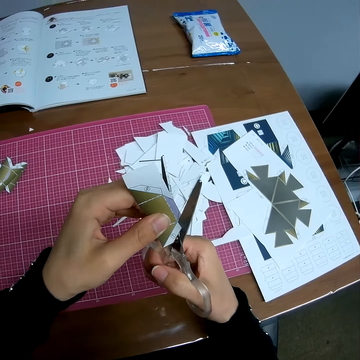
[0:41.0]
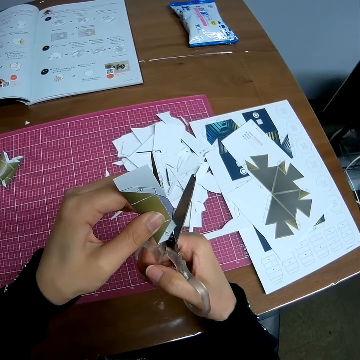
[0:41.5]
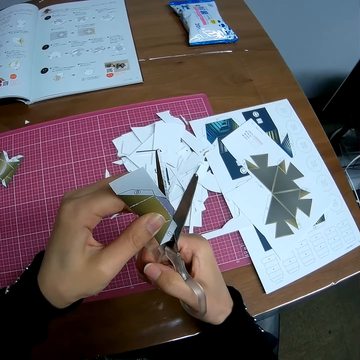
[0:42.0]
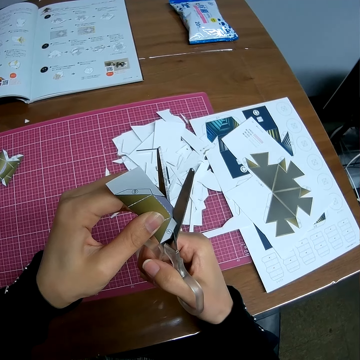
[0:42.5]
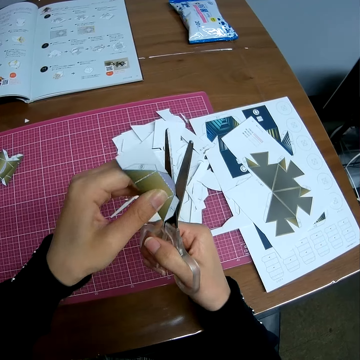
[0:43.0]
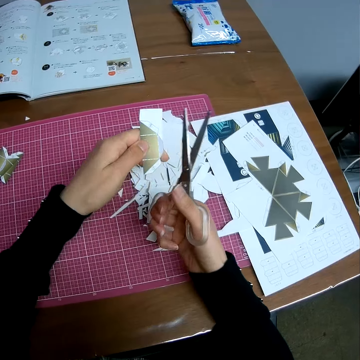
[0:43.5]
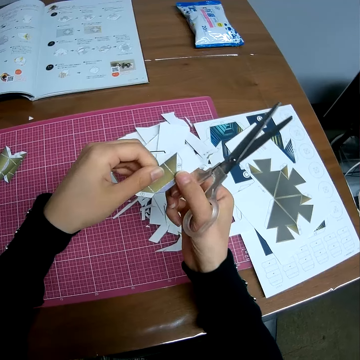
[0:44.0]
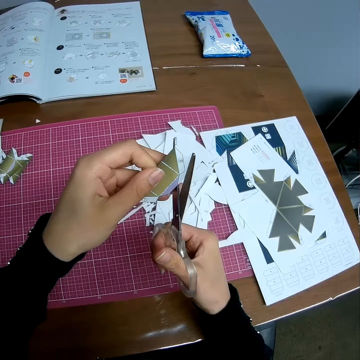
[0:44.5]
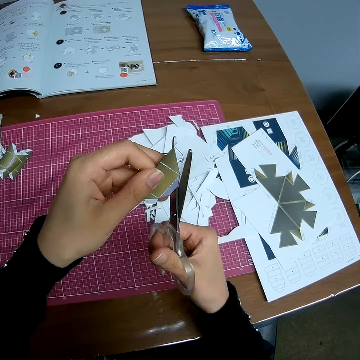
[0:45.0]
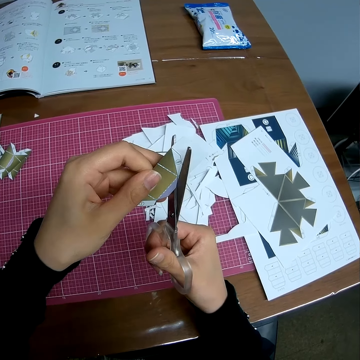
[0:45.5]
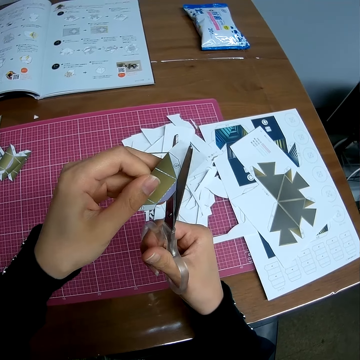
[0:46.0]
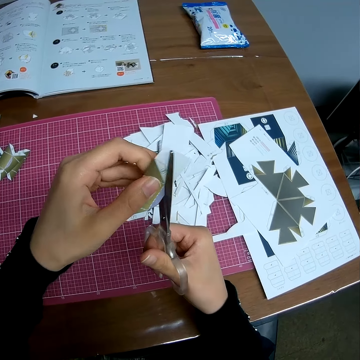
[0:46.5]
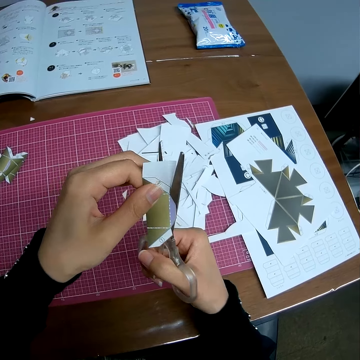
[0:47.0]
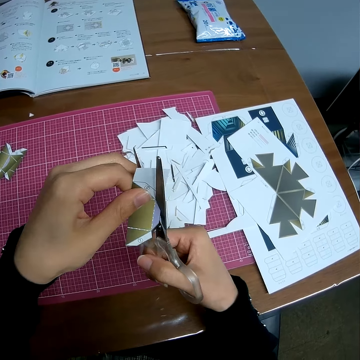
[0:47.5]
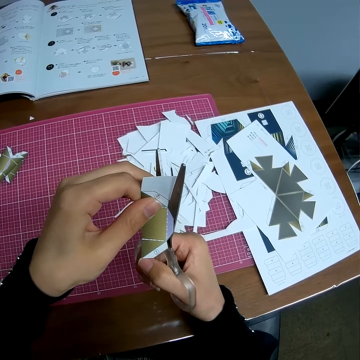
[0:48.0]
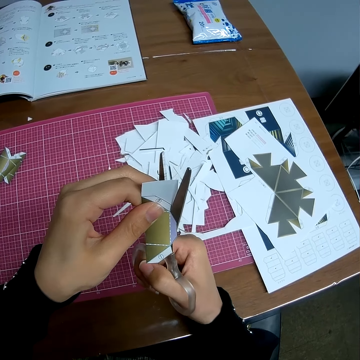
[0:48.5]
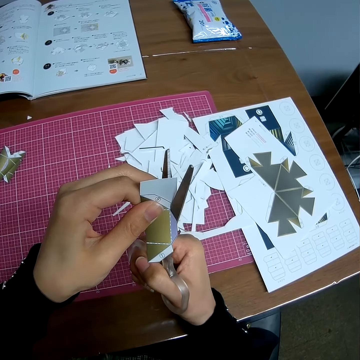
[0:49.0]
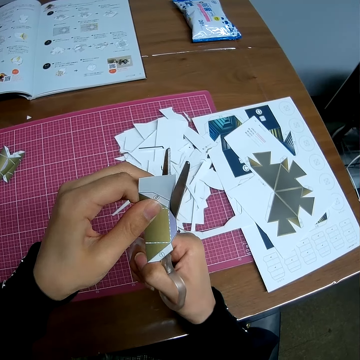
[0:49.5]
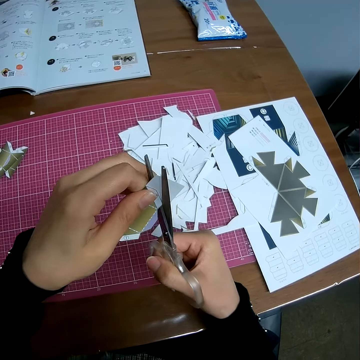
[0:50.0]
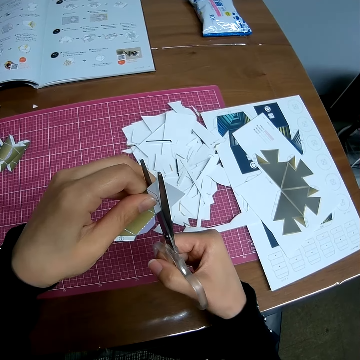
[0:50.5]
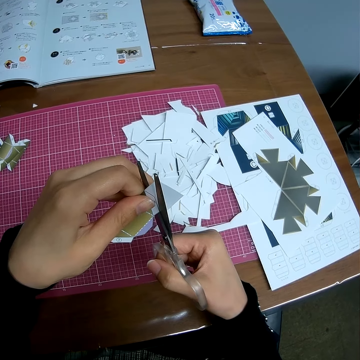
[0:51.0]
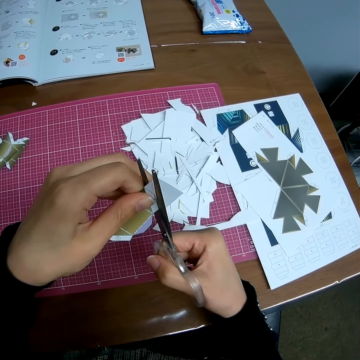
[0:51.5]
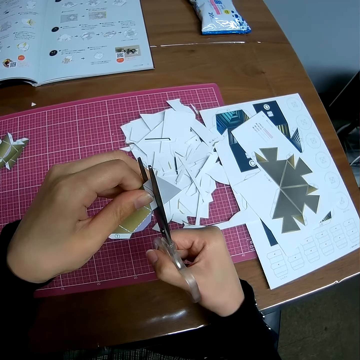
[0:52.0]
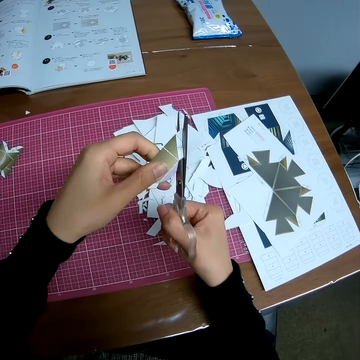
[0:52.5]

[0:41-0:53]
The camera wearer releases a piece of manila paper on the table. They cut the piece of manila paper with a pair of scissors.

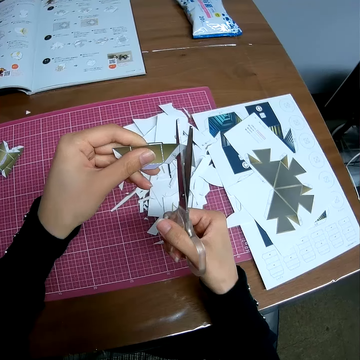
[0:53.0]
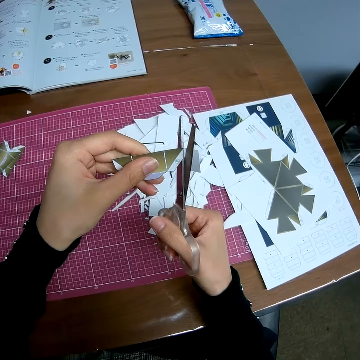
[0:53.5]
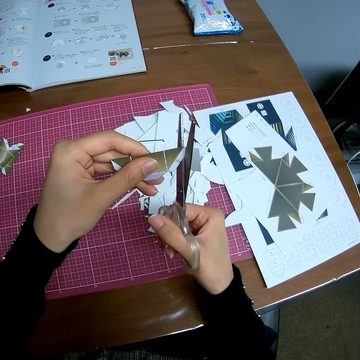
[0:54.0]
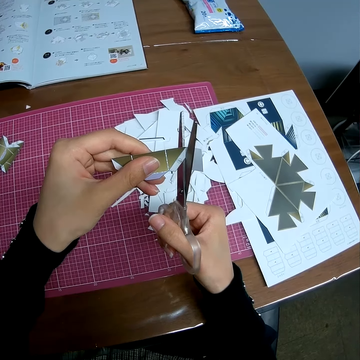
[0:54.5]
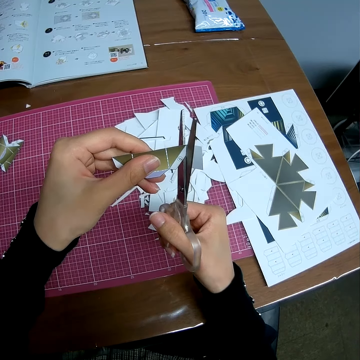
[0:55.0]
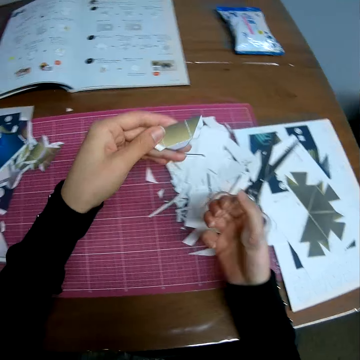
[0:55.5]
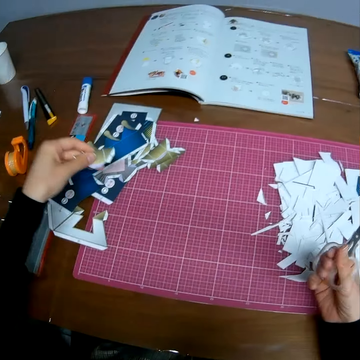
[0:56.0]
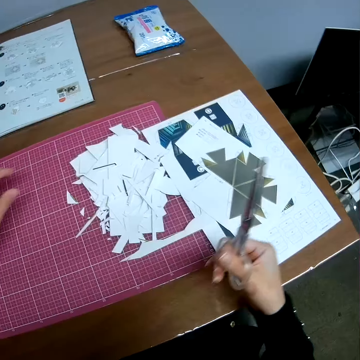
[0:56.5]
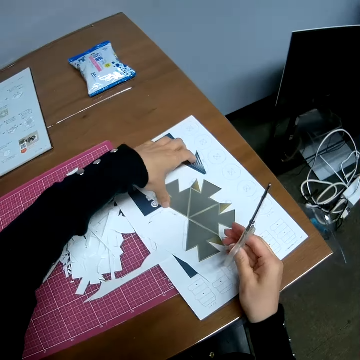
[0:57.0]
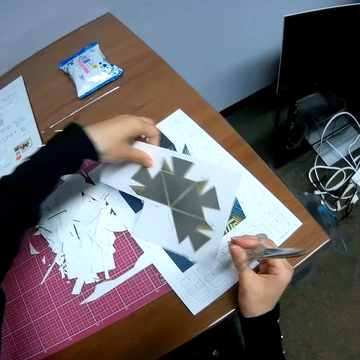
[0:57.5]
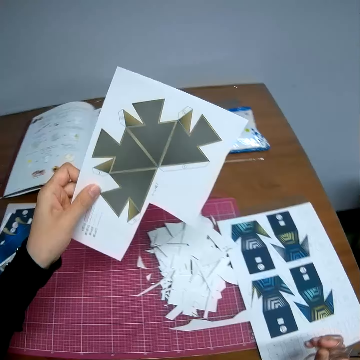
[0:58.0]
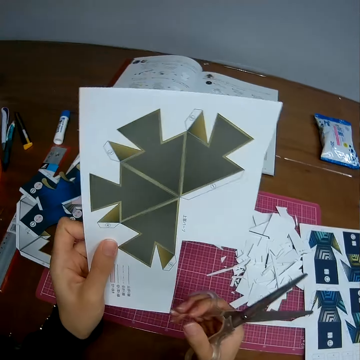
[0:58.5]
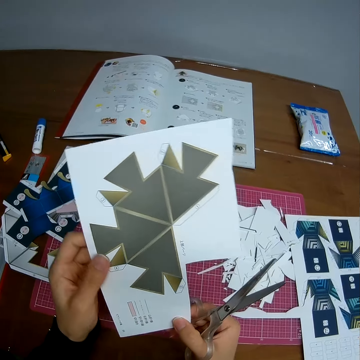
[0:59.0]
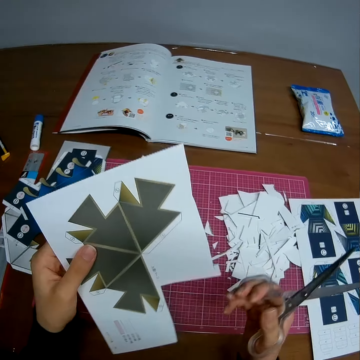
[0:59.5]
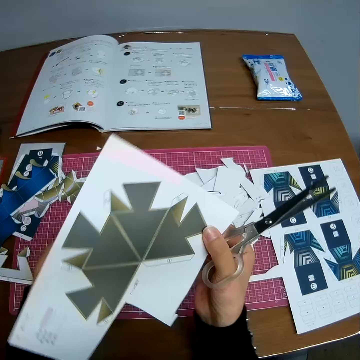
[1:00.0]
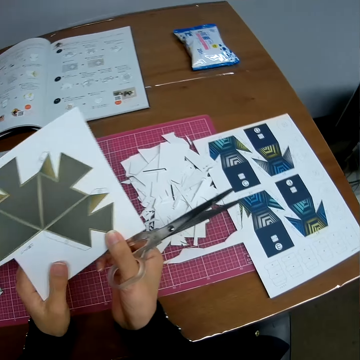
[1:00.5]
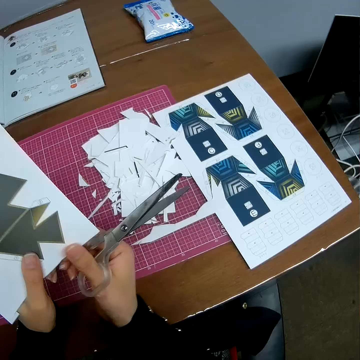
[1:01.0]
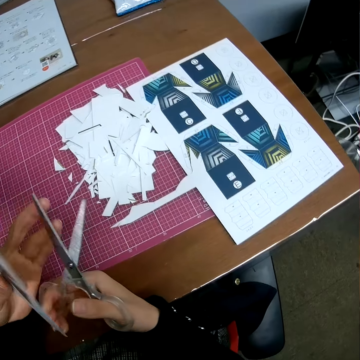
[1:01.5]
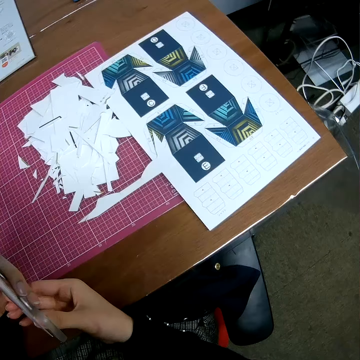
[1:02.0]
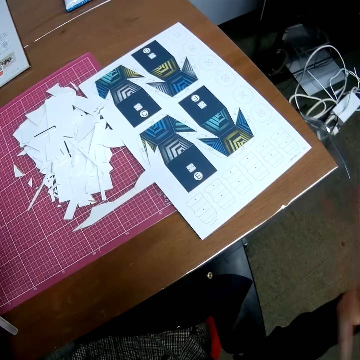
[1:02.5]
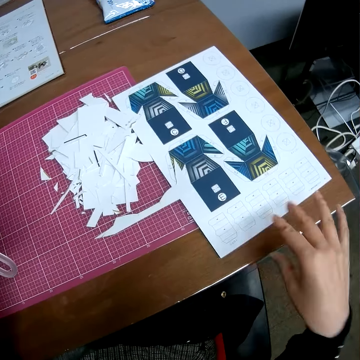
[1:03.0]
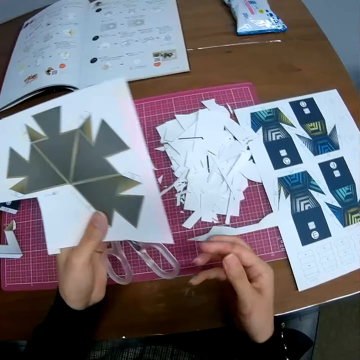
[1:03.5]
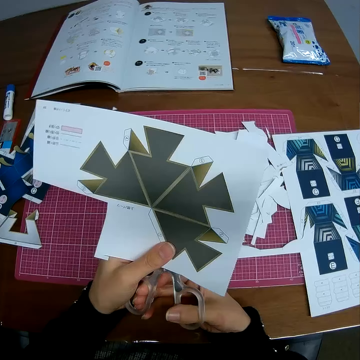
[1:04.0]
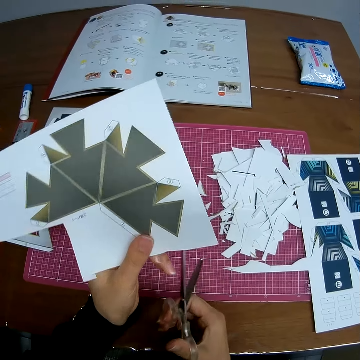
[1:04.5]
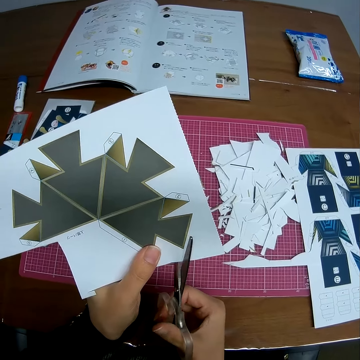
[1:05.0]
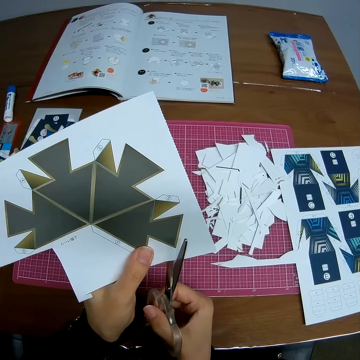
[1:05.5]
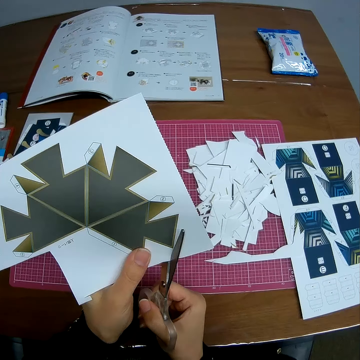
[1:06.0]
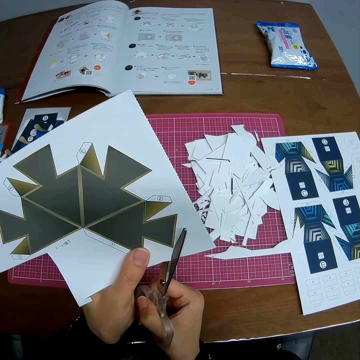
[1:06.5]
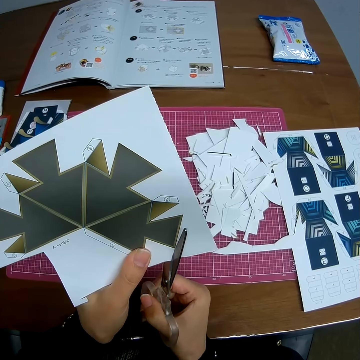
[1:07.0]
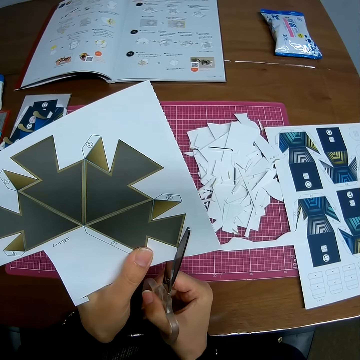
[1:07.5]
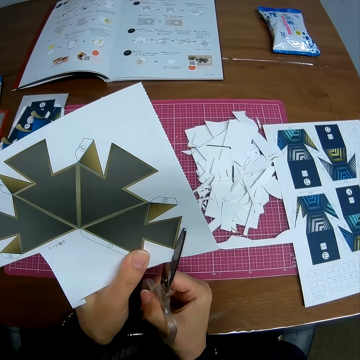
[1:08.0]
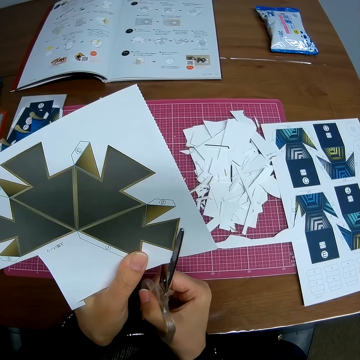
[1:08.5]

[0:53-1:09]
The camera wearer drops the piece of craft sheet or manila paper on the self-healing cutting mat. He picks another piece of craft sheet on the self-healing cutting mat. He holds the piece of manila paper with his hands. He passes the pair of scissors in his right hand to his left hand, shakes his right hand, and passes the pair of scissors in his left hand to his right hand. He cuts the piece of craft sheet in his left hand with his scissors.

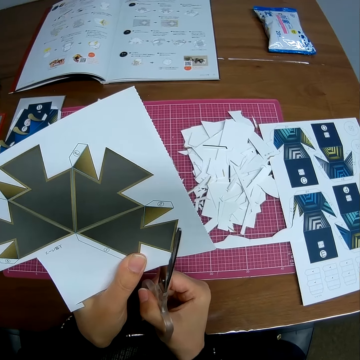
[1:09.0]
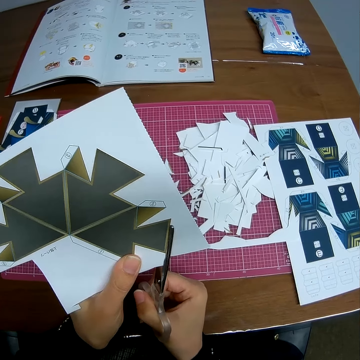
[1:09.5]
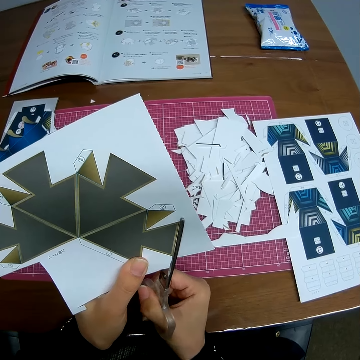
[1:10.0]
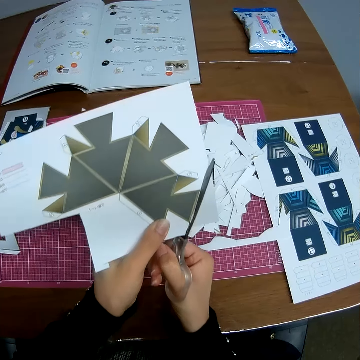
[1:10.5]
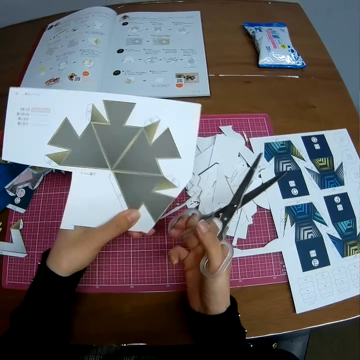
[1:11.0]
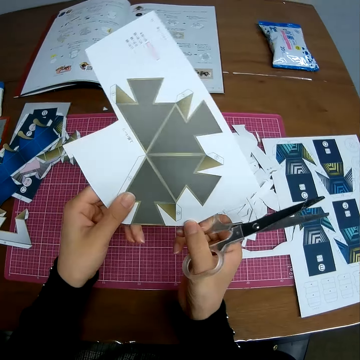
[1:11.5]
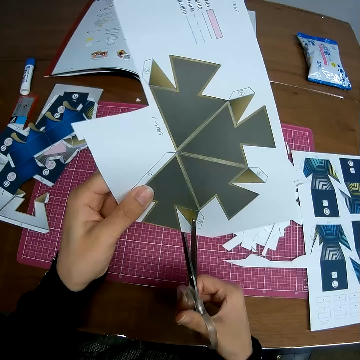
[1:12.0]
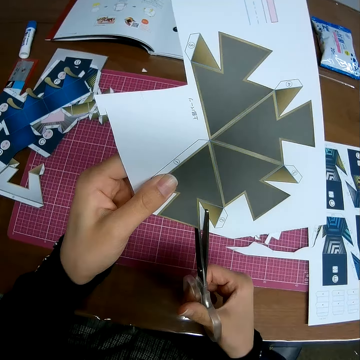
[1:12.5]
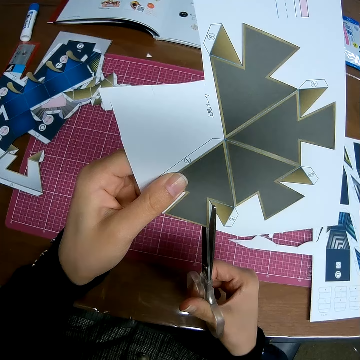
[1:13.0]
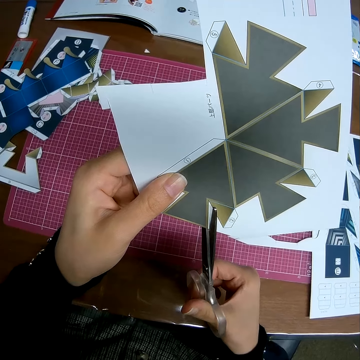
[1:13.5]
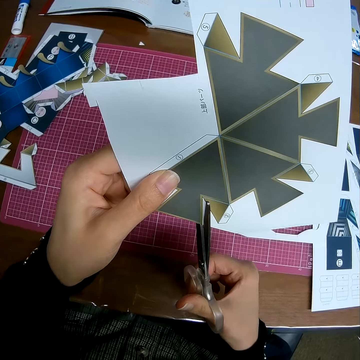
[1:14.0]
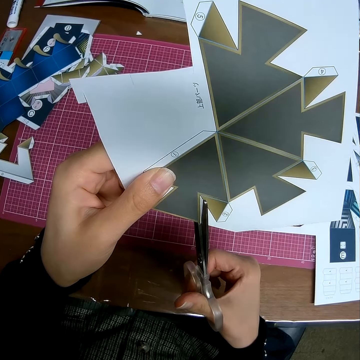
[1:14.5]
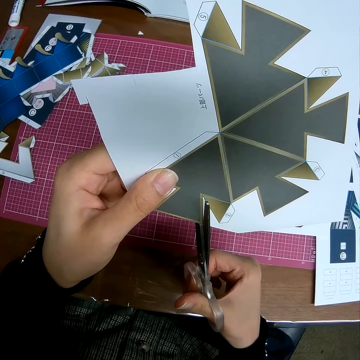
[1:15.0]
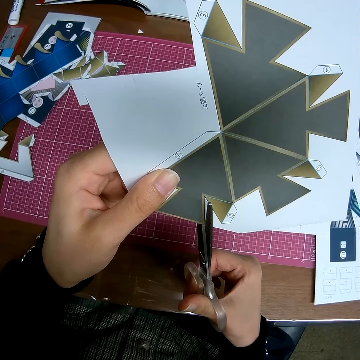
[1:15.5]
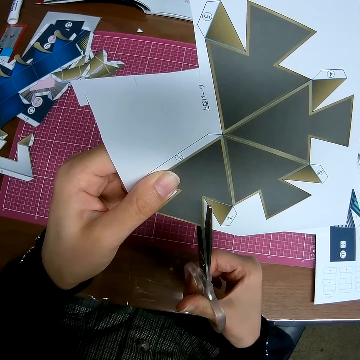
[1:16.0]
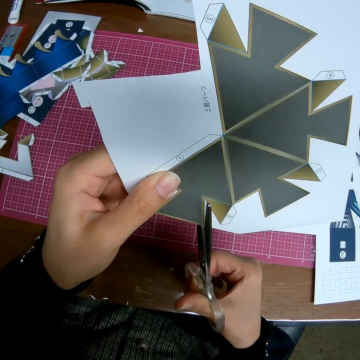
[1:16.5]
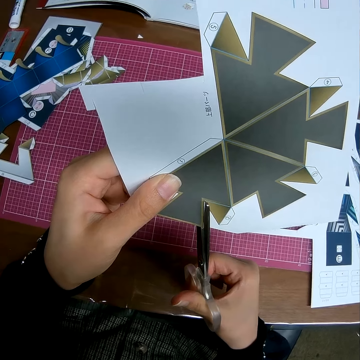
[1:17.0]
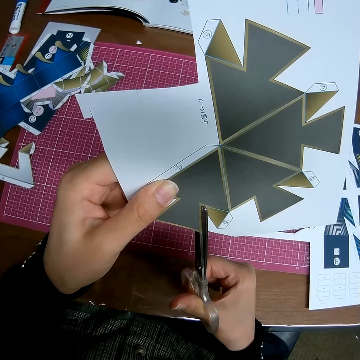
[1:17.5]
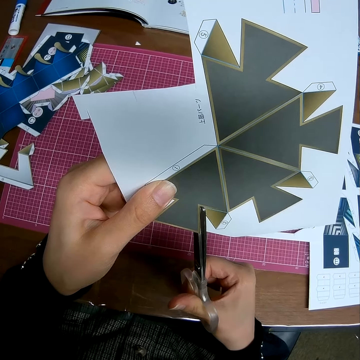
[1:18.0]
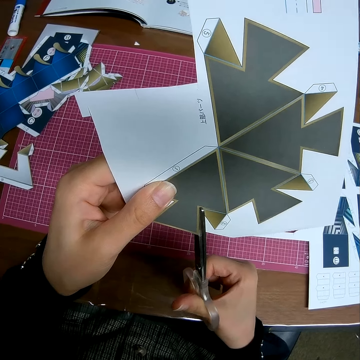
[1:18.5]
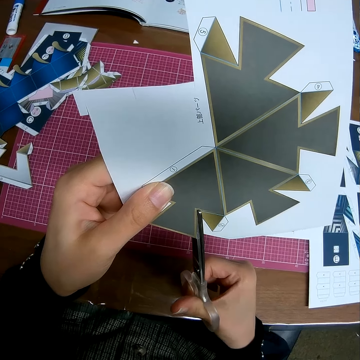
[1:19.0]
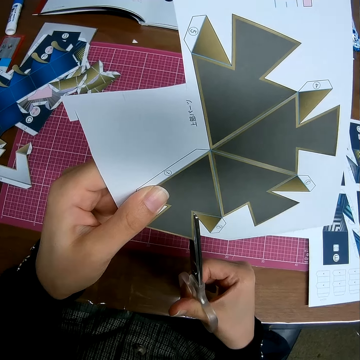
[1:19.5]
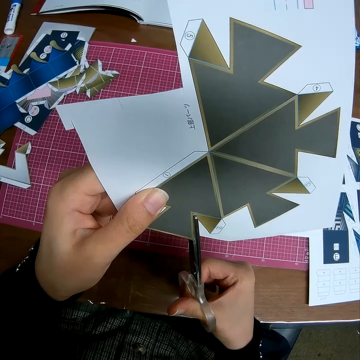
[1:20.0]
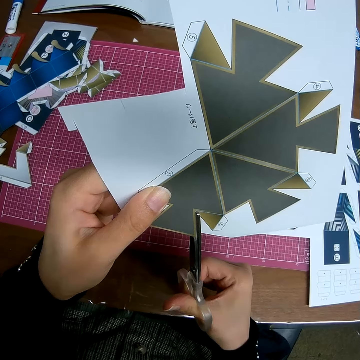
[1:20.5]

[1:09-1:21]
The camera wearer drops the piece of craft sheet on the table. He cuts the piece of craft sheet in his left hand with his scissors.
